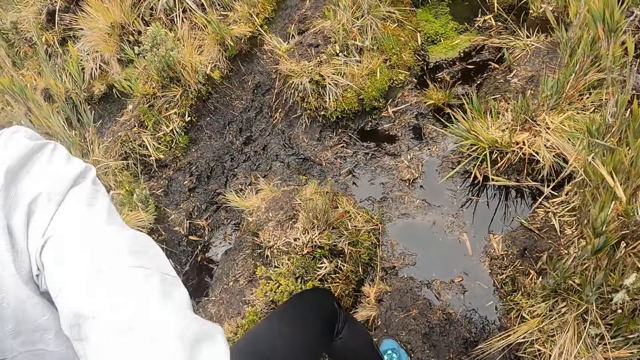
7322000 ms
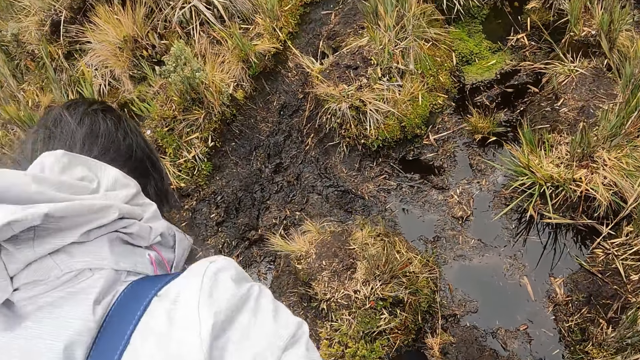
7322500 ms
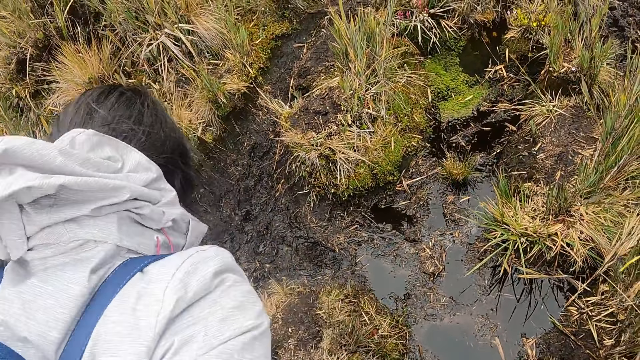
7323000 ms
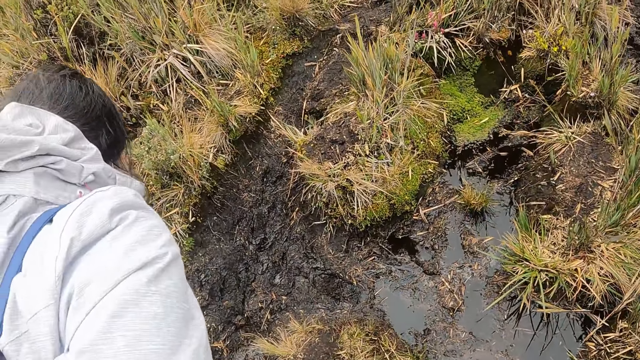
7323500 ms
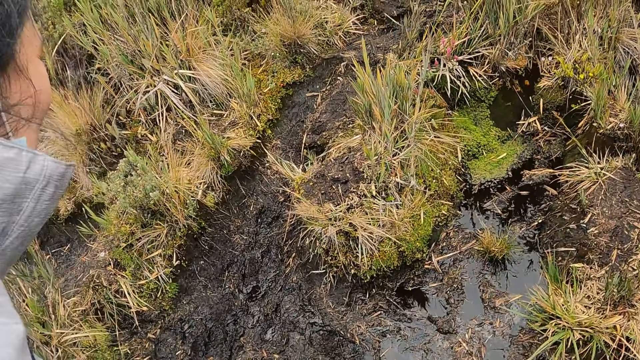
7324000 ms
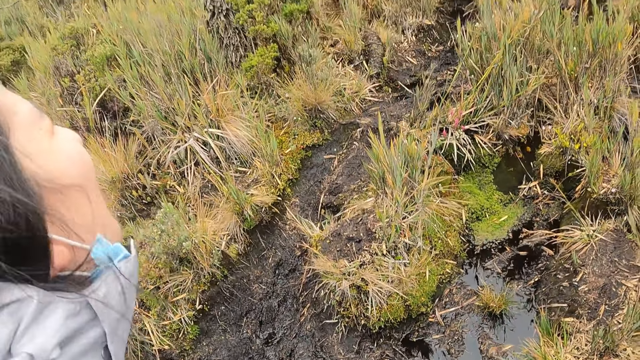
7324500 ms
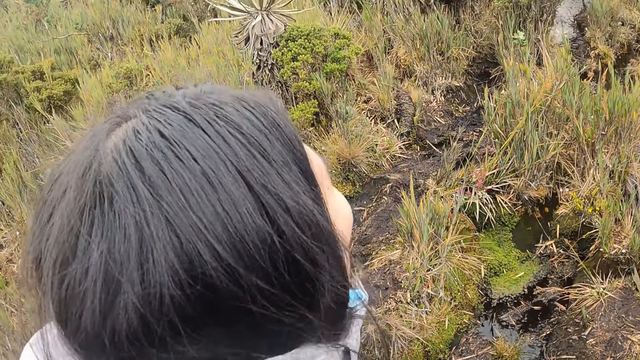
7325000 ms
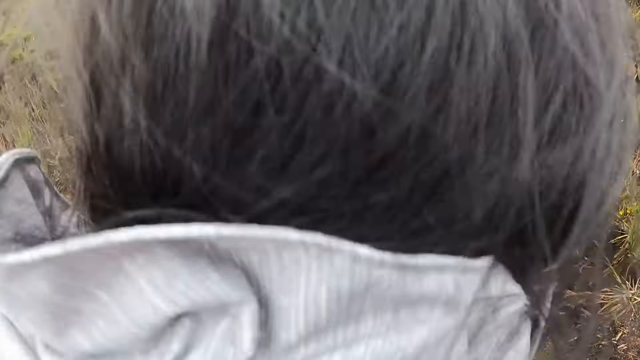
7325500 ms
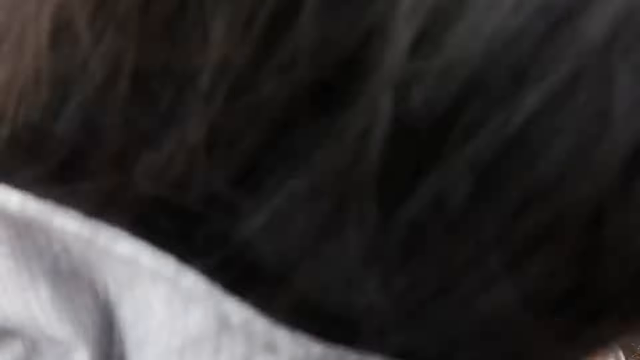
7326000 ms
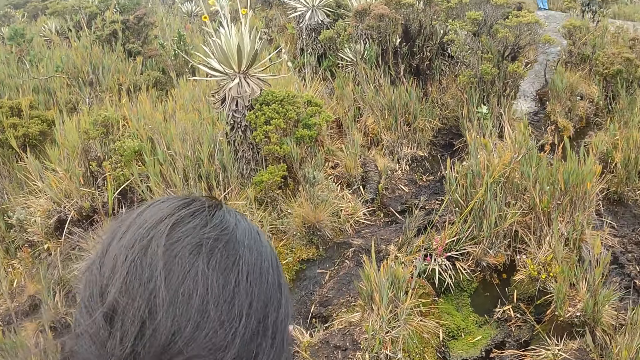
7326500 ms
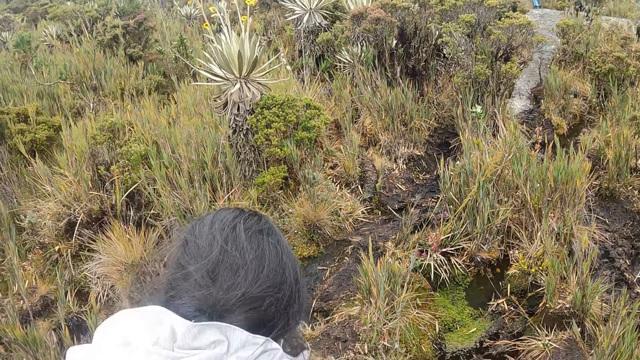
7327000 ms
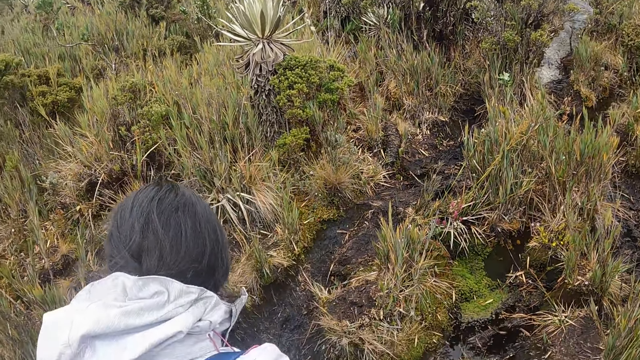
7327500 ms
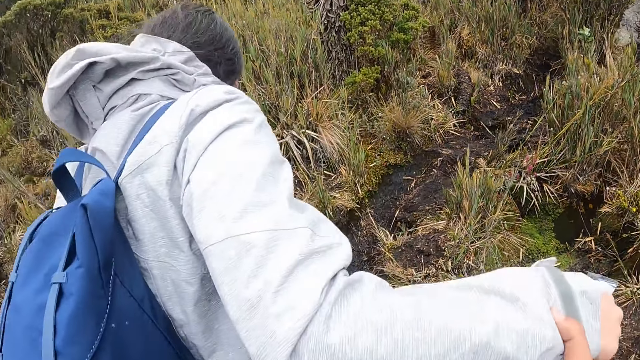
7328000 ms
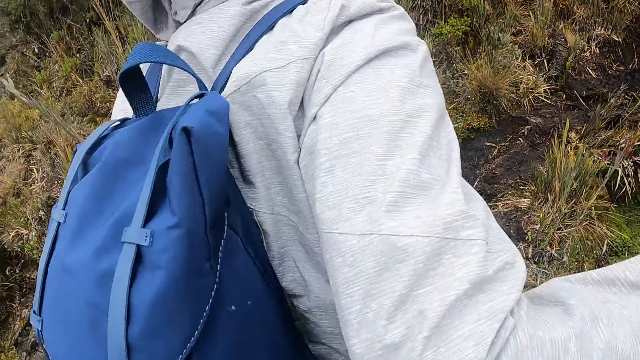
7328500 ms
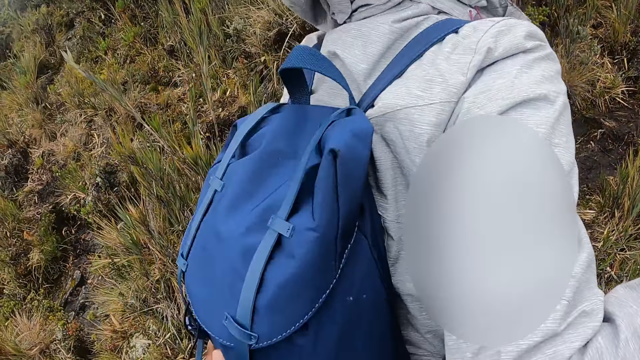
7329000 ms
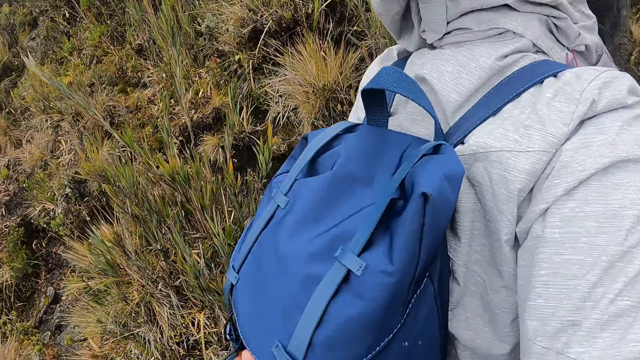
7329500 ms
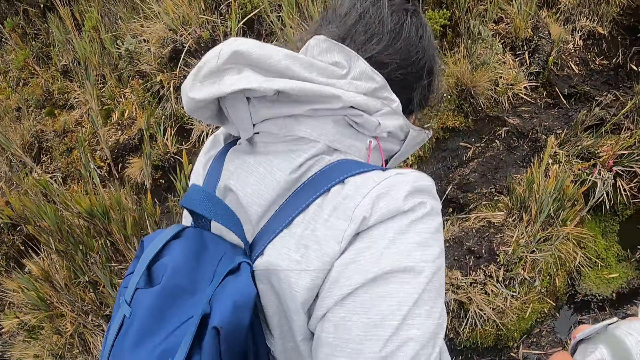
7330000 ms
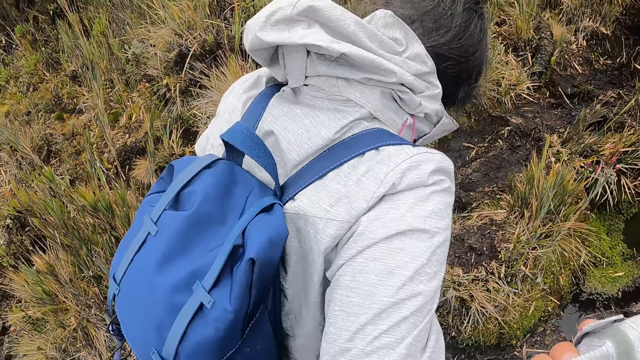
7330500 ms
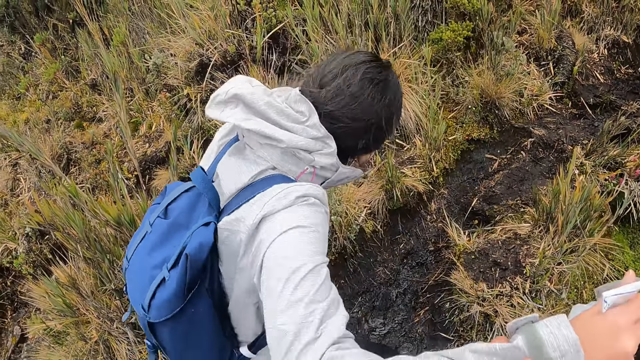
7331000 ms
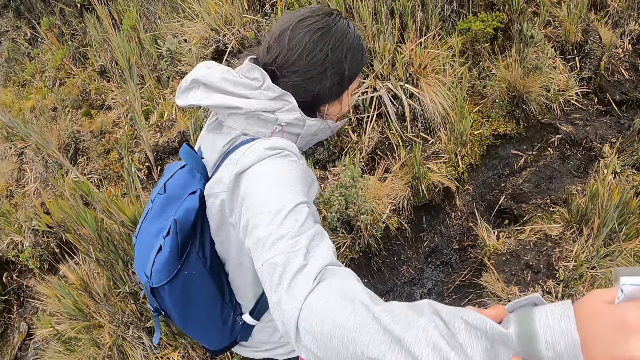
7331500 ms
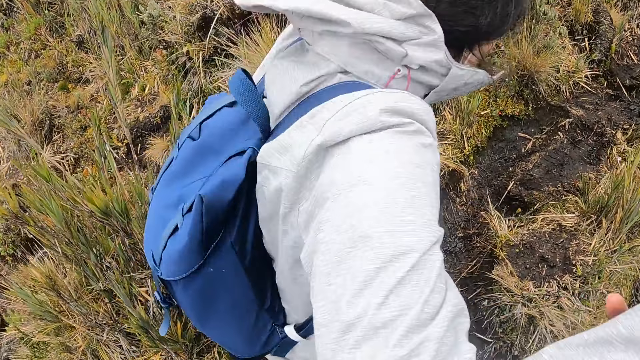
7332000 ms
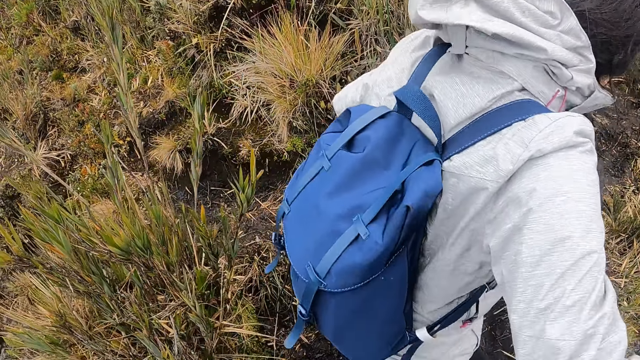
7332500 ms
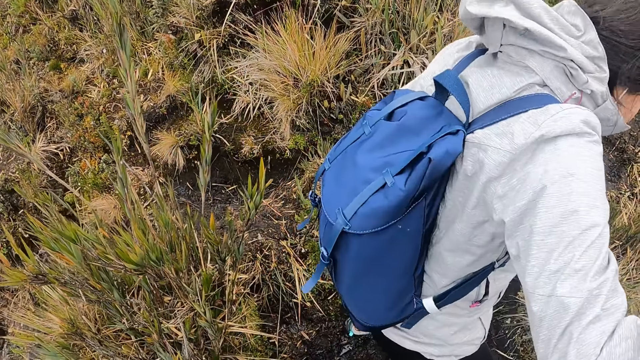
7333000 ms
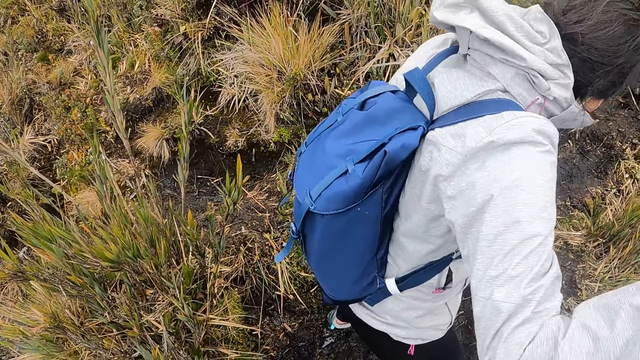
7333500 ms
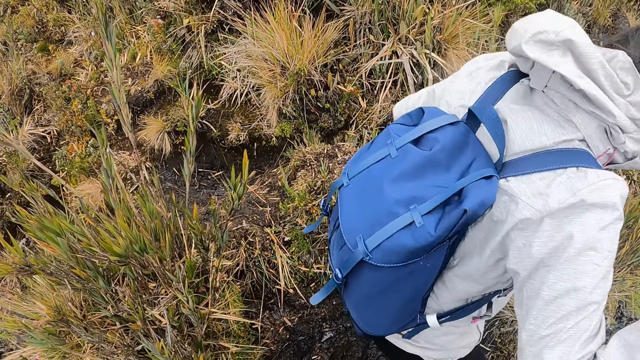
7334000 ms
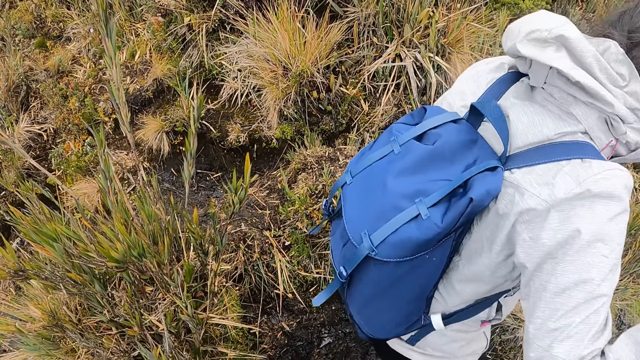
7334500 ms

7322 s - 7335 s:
The camera wearer walks along the garden. She interacts with the woman. She holds the woman's hand with her right hand. She places her left hand on the woman's bag. She holds the woman's right hand with her right hand.

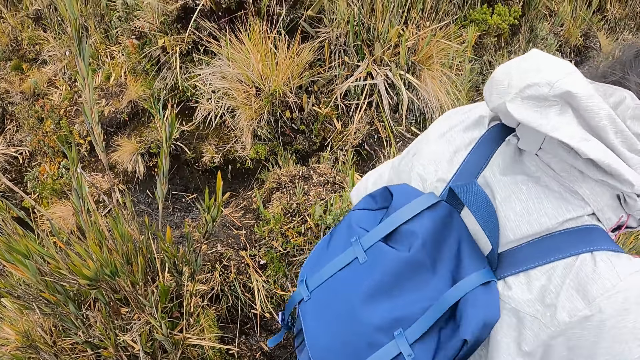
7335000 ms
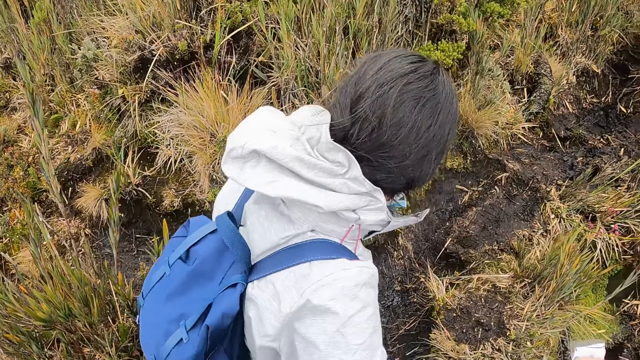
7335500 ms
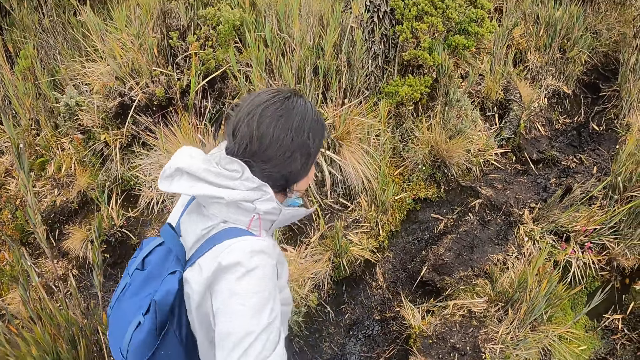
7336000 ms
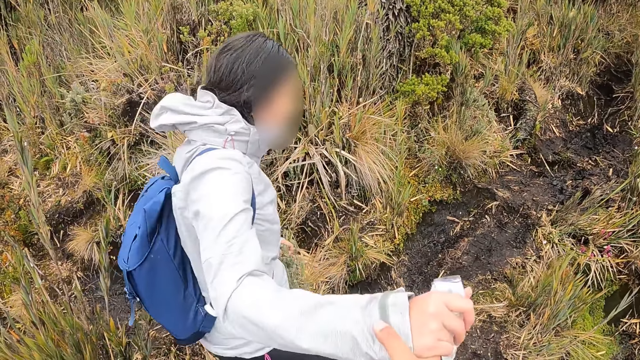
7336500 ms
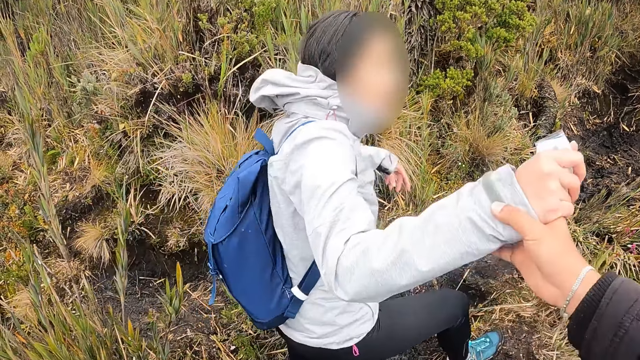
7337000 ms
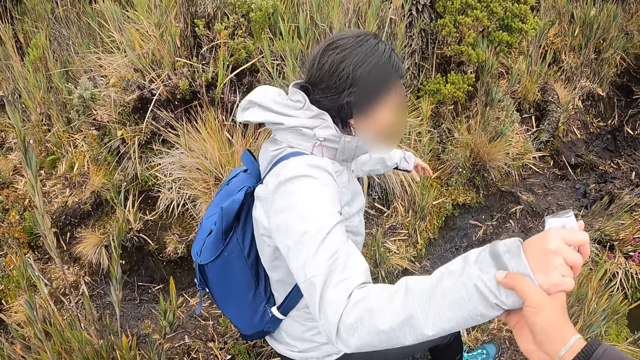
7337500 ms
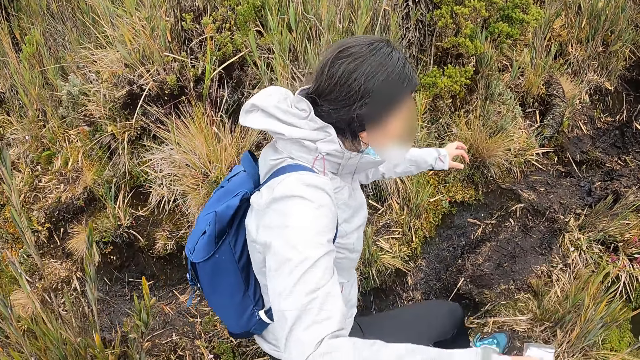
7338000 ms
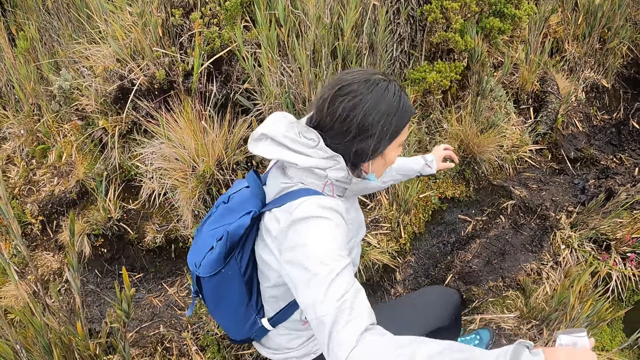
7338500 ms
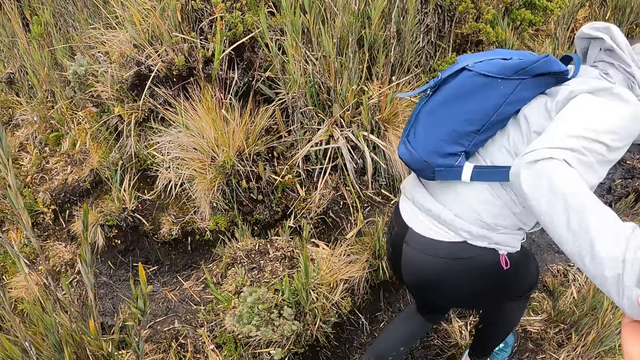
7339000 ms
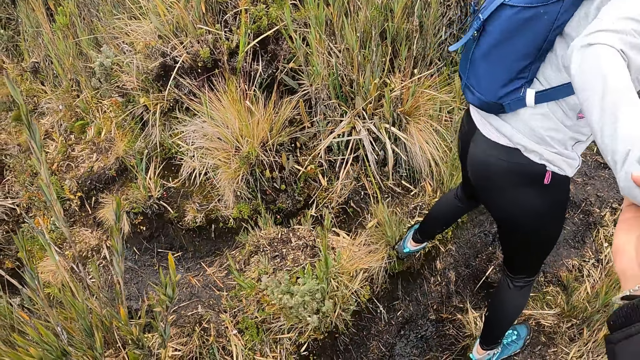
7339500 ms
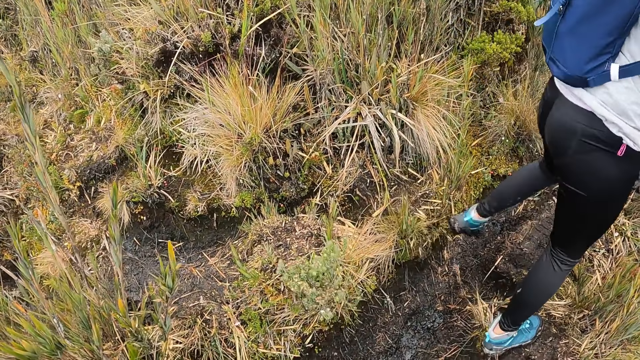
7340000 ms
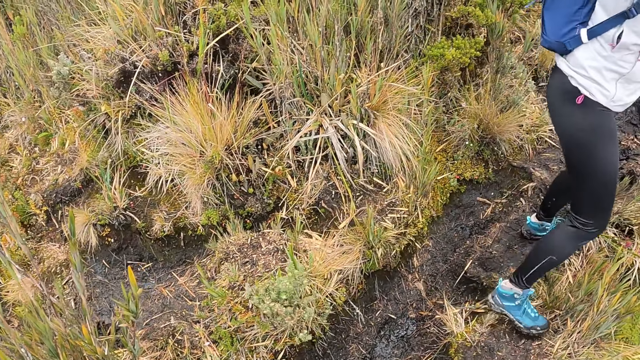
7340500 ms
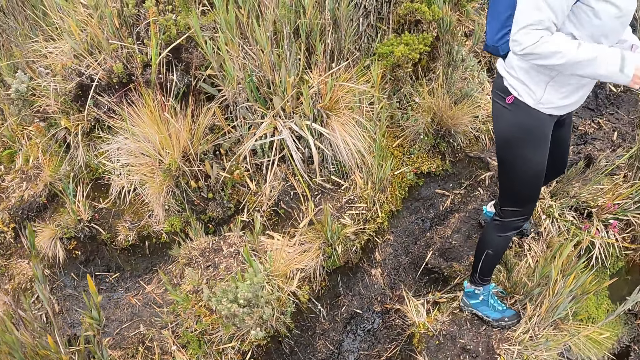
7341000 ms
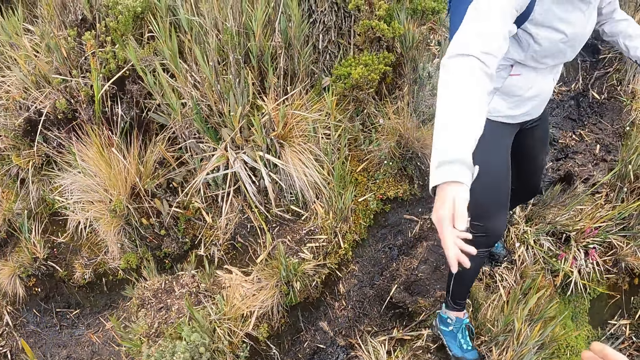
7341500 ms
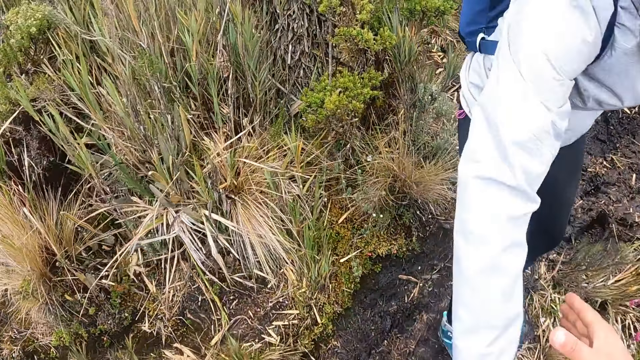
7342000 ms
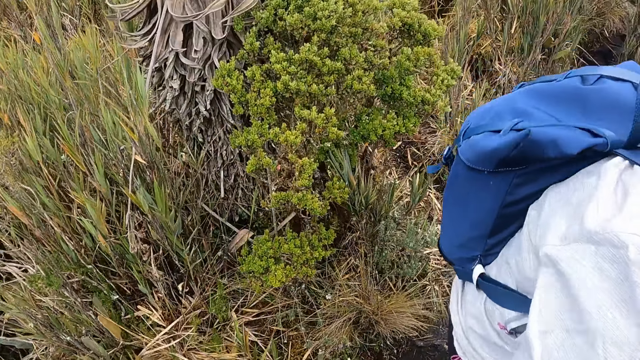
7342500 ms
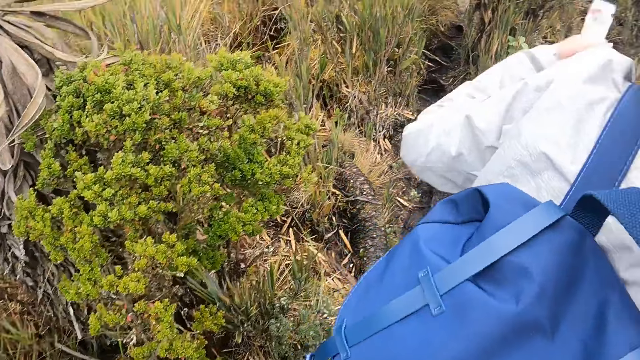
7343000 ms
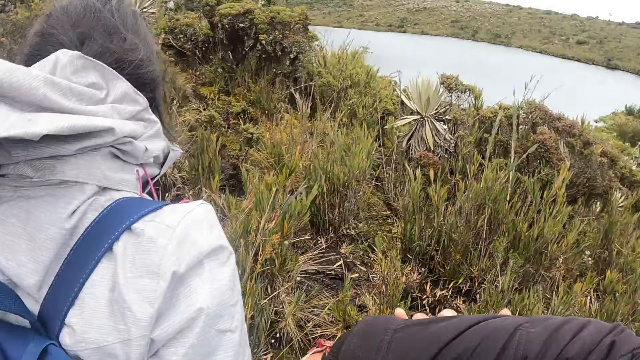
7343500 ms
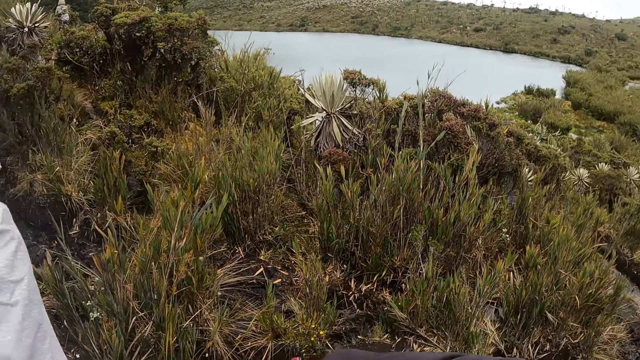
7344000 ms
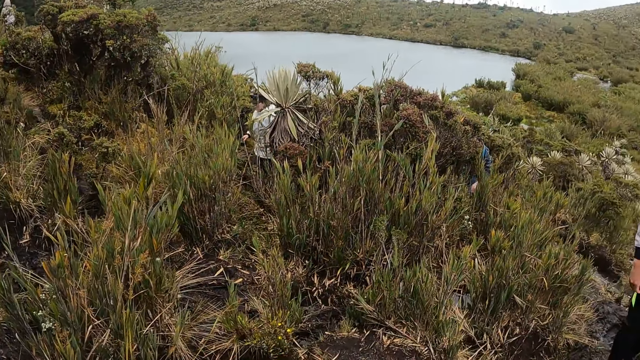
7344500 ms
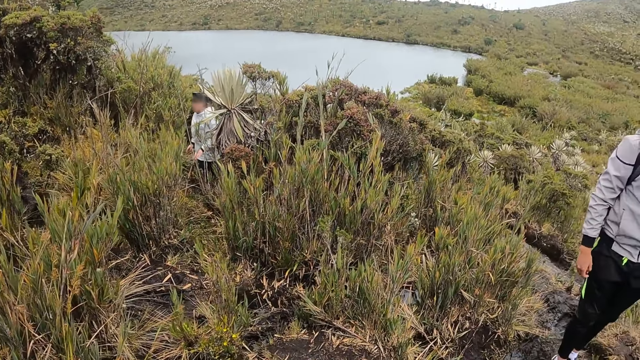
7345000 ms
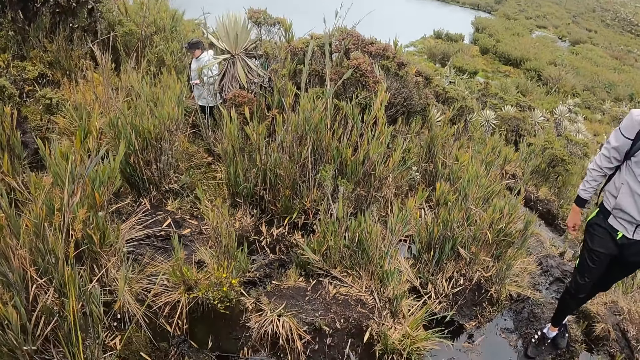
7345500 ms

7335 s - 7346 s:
The camera wearer withdraws her right hand from the woman. The woman points her right hand finger to the ground. The camera wearer grabs the woman's right hand with her right hand. She holds the woman's hand with her right hand. She withdraws her right hand from the woman.
